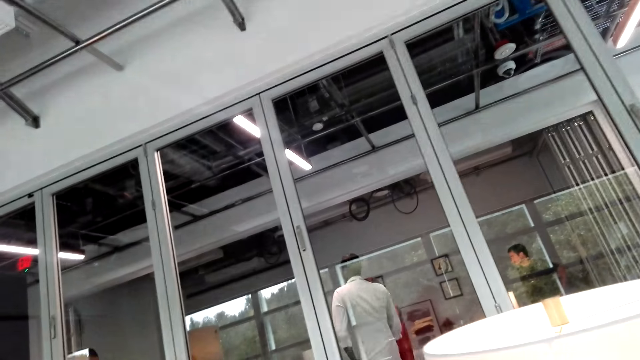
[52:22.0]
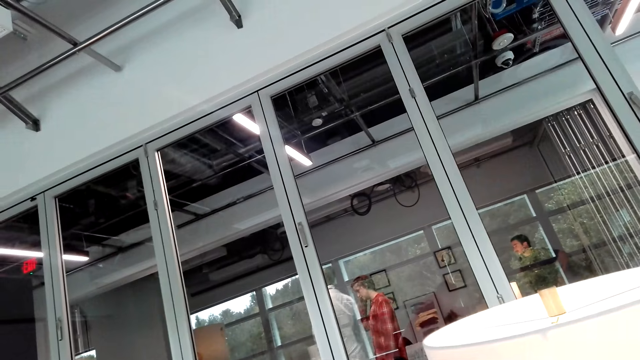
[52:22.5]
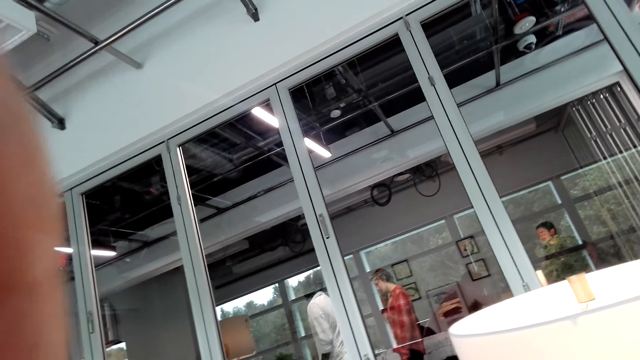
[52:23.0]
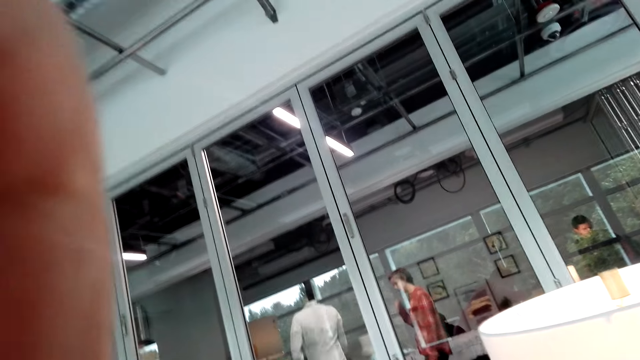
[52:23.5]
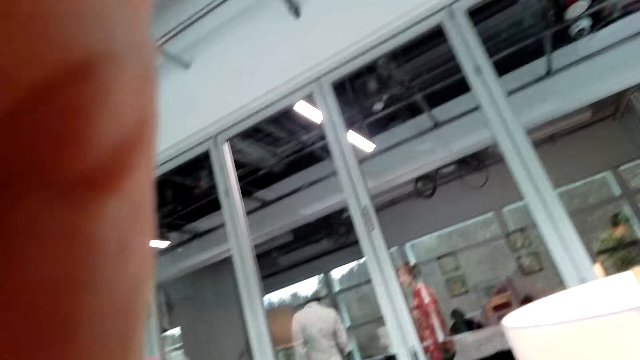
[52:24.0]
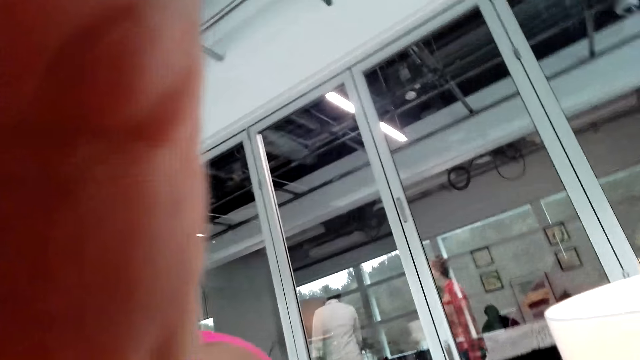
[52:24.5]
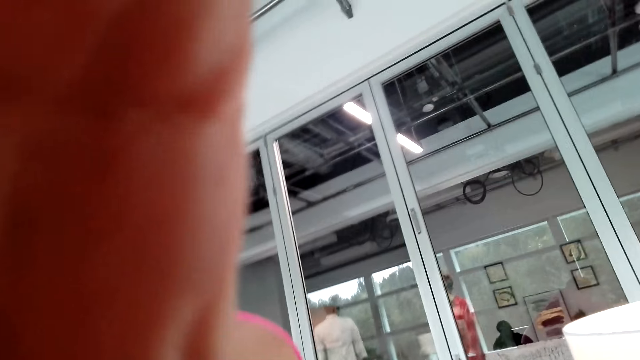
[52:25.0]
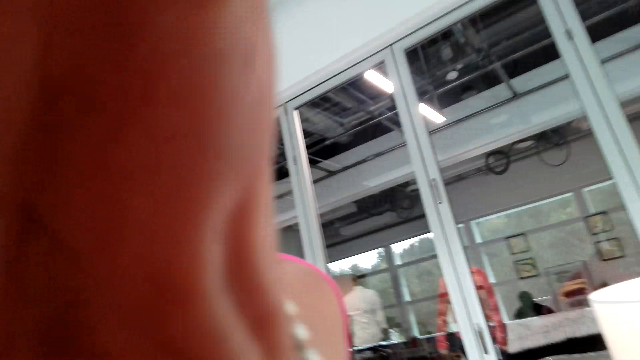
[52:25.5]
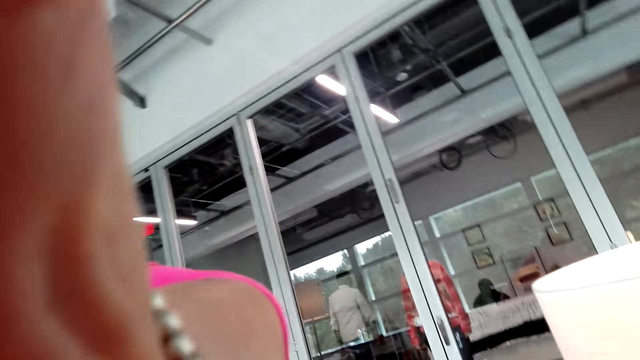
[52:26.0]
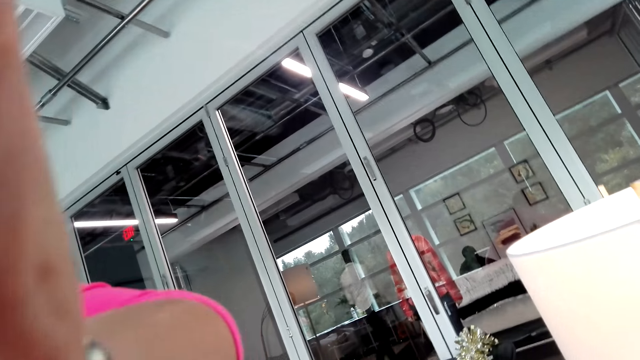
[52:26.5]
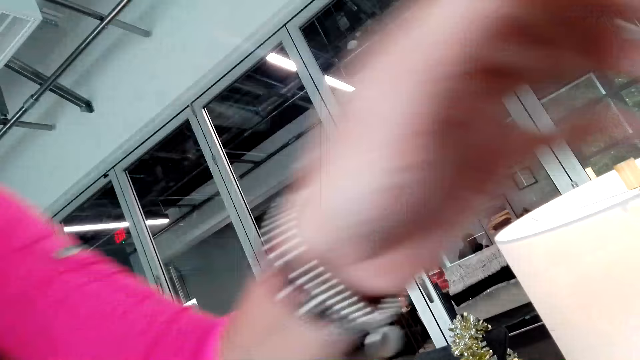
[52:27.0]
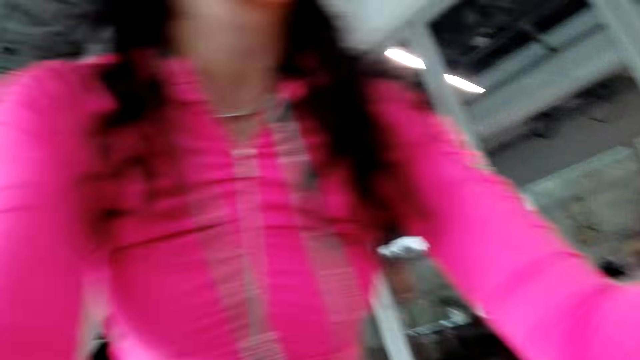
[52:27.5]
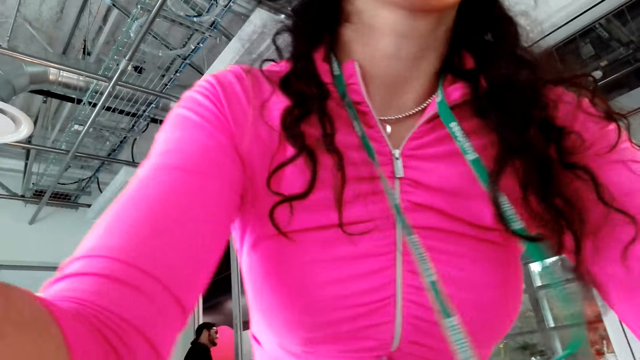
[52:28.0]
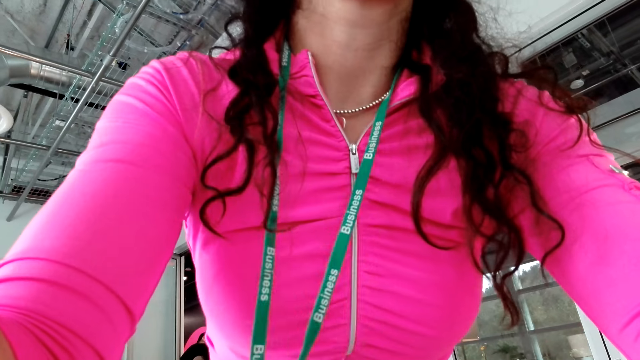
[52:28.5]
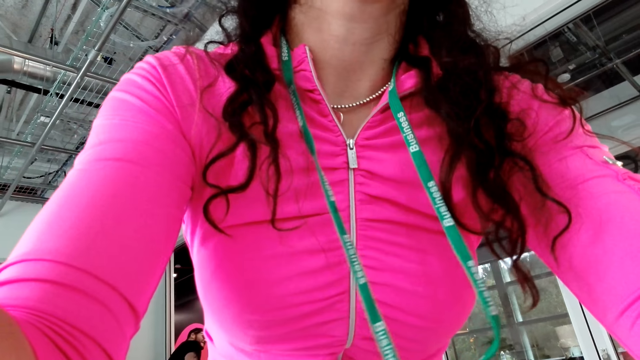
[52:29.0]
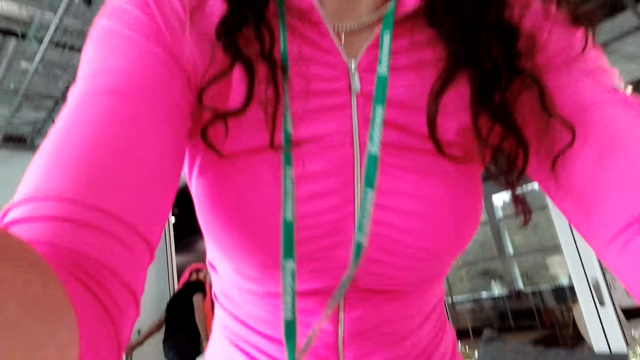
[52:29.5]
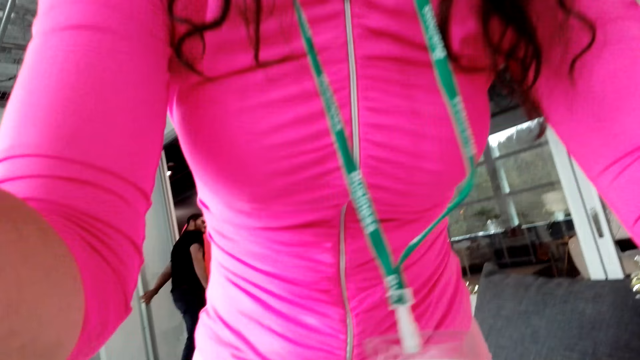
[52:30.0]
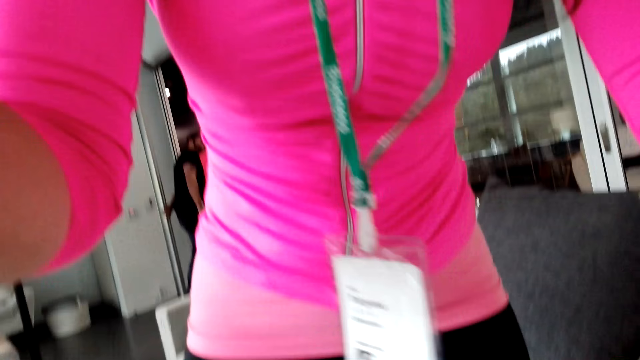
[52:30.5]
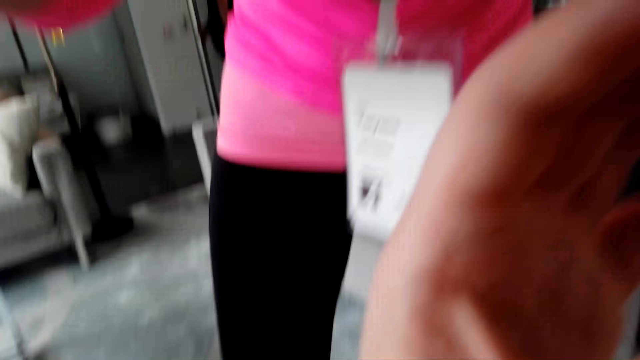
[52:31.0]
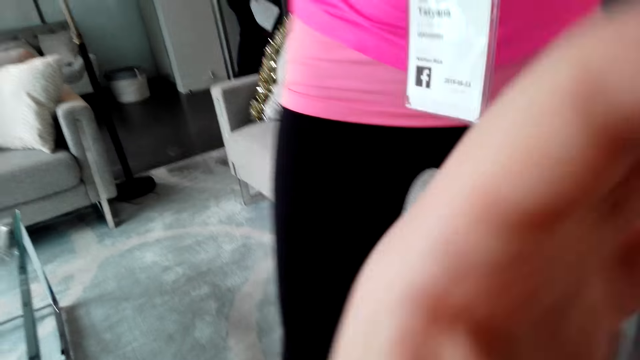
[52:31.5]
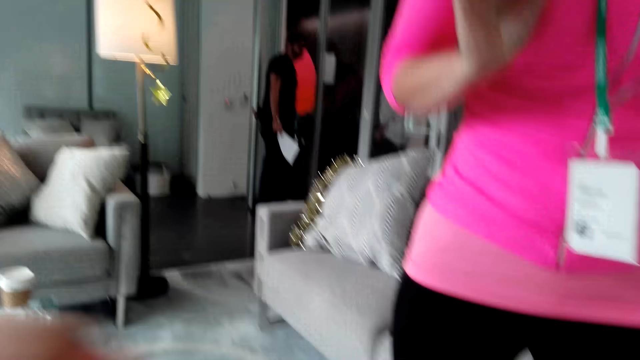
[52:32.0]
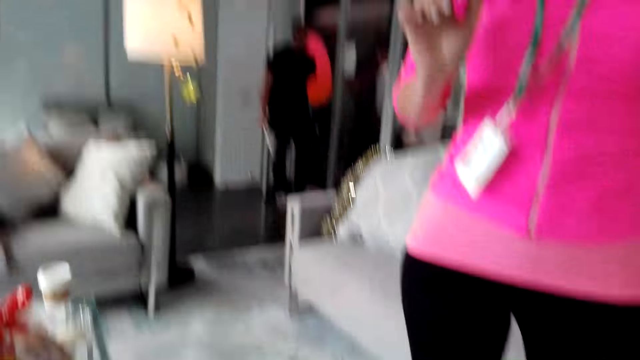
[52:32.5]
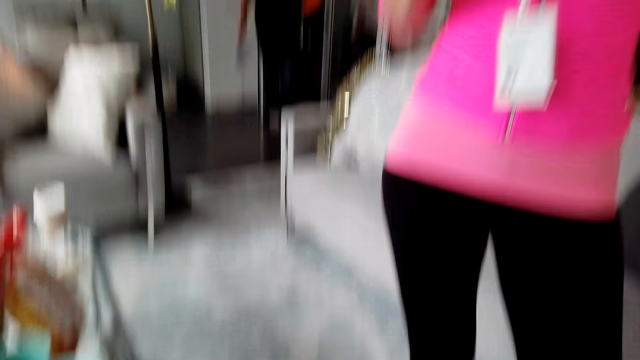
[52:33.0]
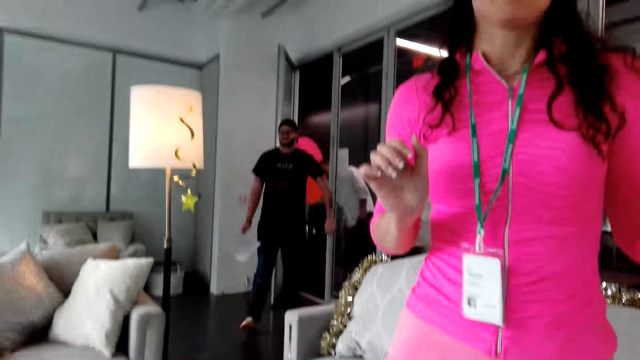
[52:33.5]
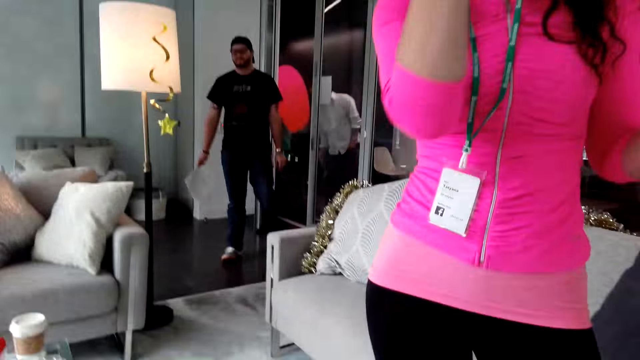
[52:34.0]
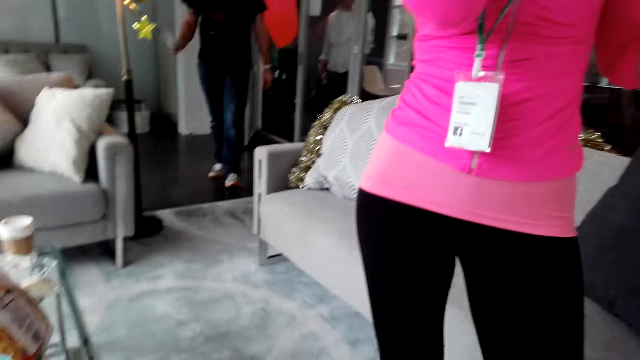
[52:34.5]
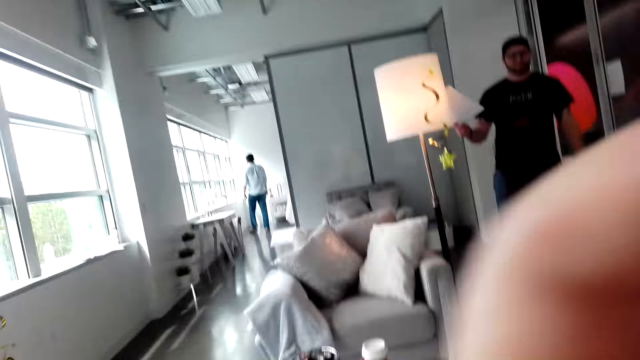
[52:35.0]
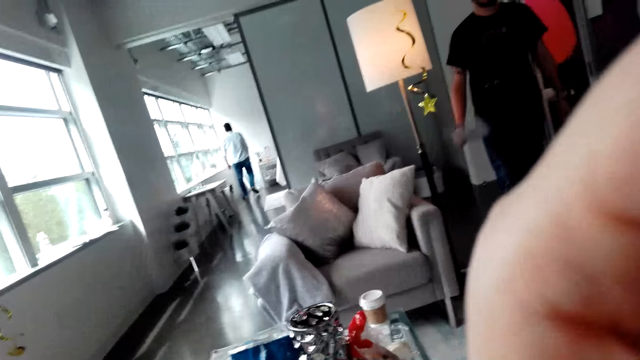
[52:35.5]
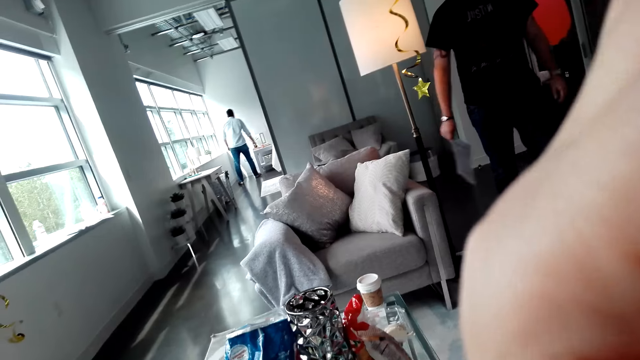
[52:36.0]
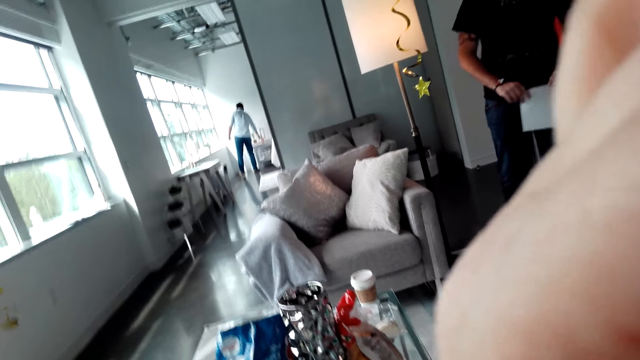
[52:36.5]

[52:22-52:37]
A lady holds the camera. The camera wearer lifts up the hand. The lady stands up. The lady fixes the camera. The camera wearer moves the left hand. They lift up the hand. The lady moves the right hand. The camera wearer moves the left hand.

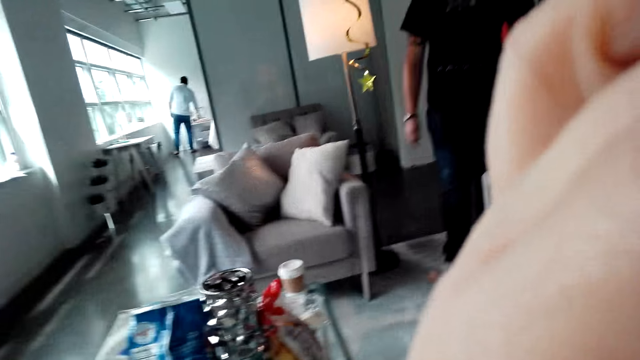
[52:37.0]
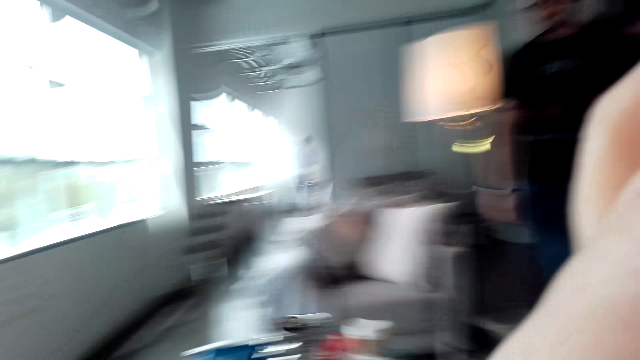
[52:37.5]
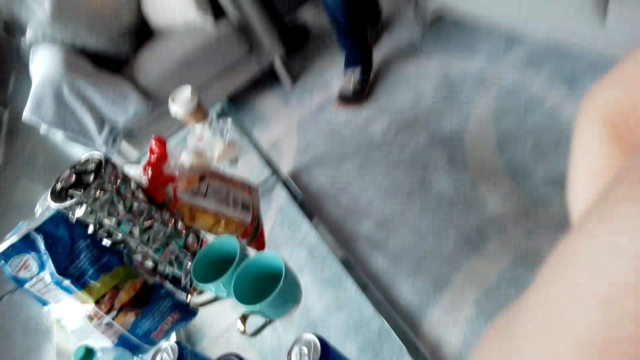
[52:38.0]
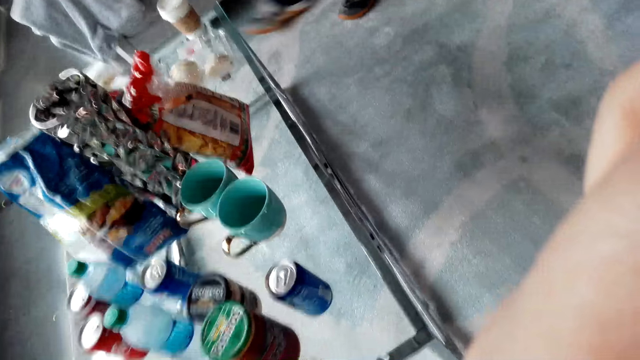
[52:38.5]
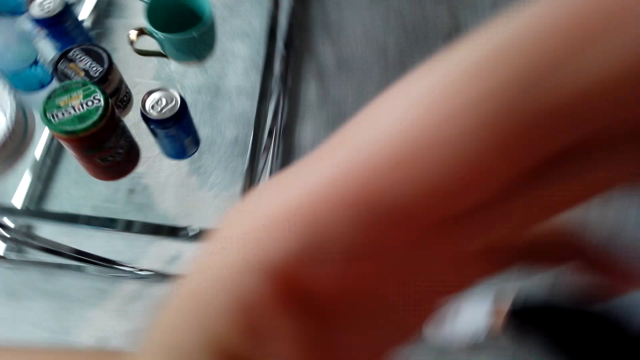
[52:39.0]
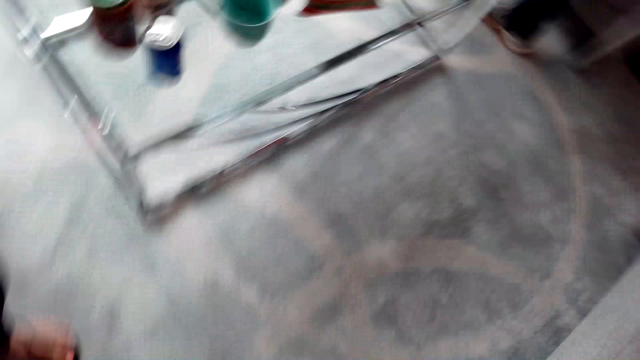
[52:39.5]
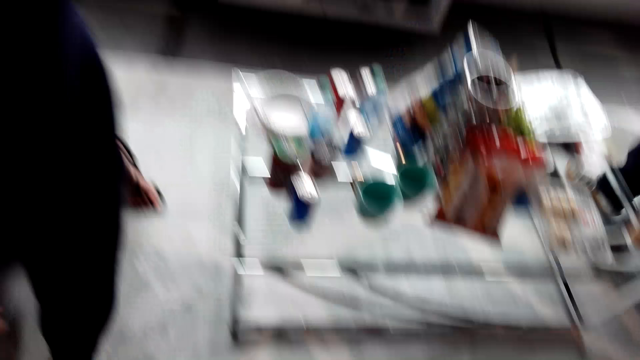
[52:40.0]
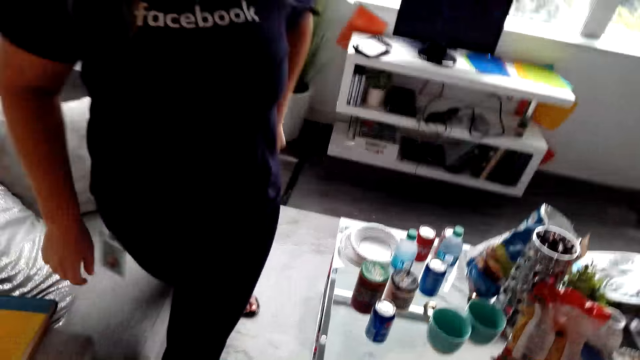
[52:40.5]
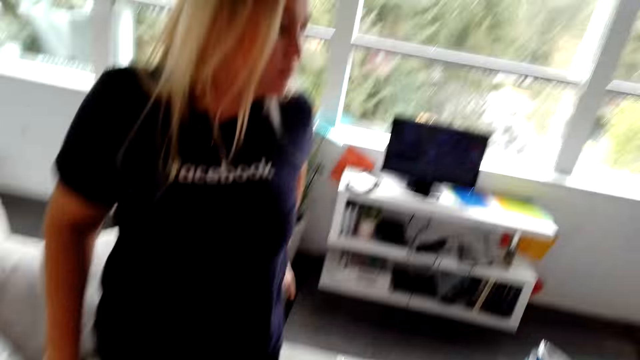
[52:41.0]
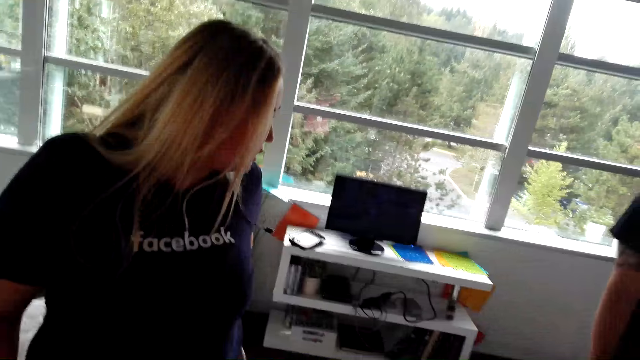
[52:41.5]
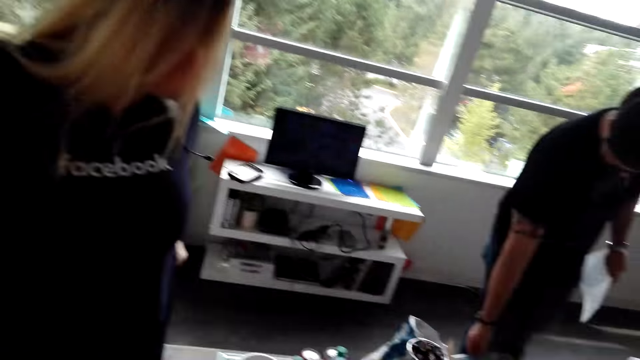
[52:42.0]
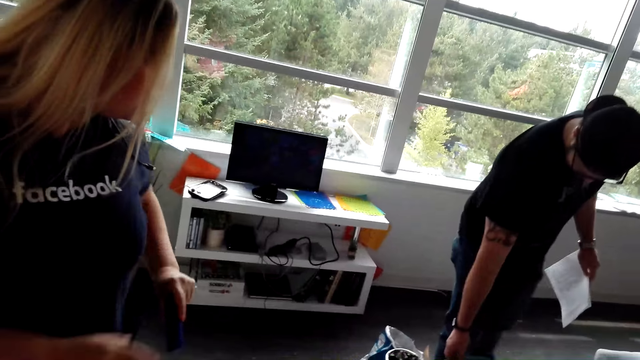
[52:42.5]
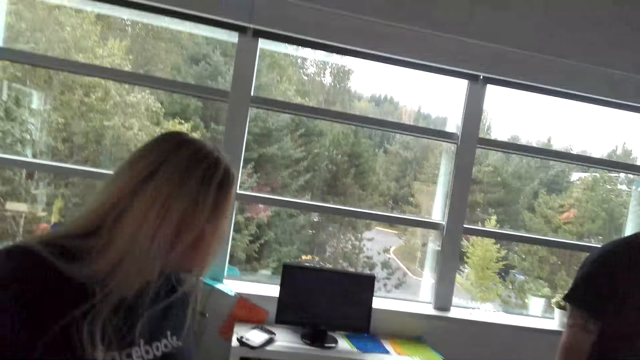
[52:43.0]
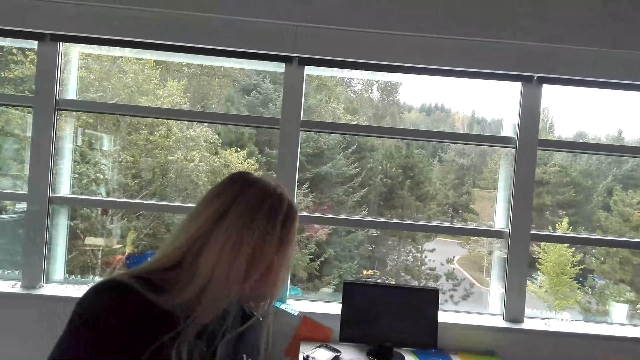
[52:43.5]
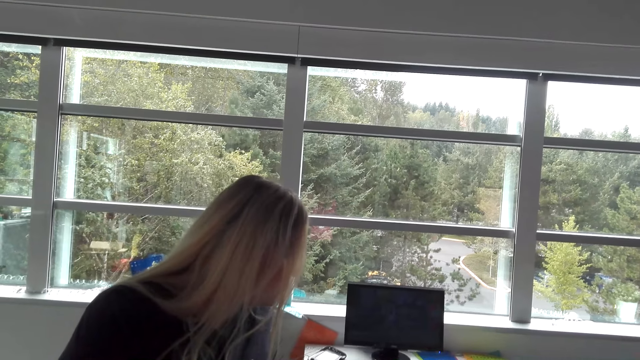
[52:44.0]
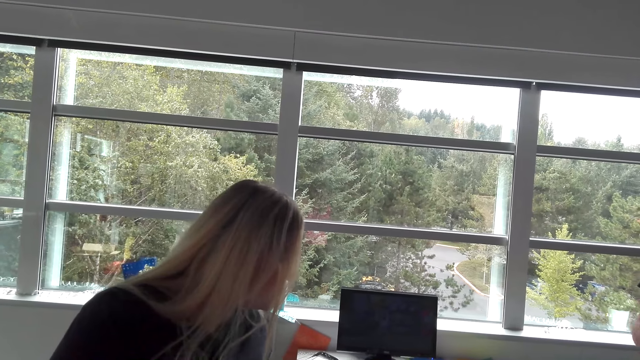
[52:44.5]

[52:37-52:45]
A lady takes the camera. The camera wearer moves around the room. A woman stands up. The camera wearer looks at another lady. The other lady removes something from the pocket and holds something with the right hand.
